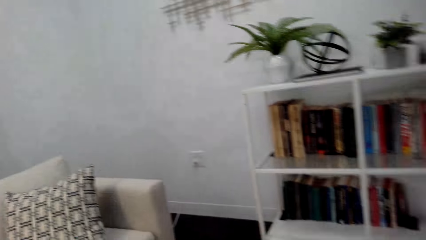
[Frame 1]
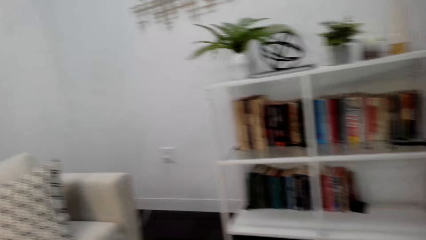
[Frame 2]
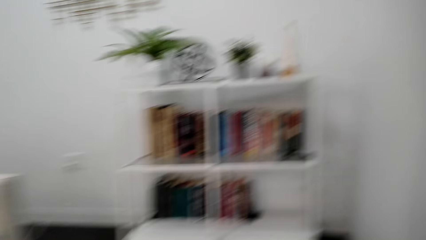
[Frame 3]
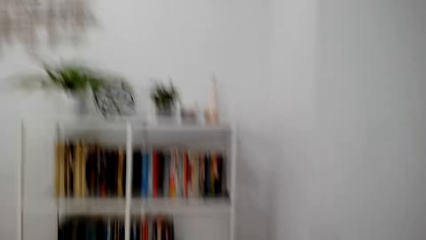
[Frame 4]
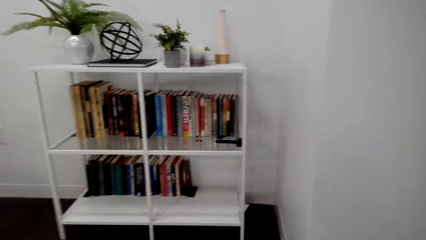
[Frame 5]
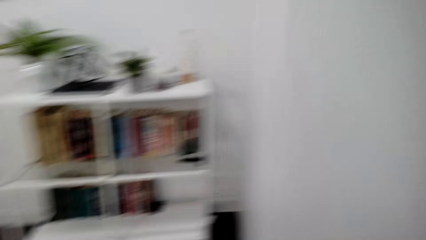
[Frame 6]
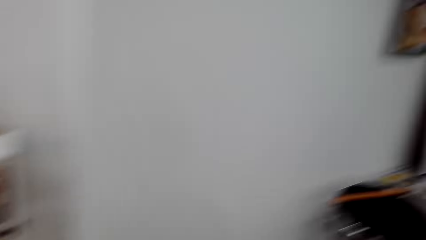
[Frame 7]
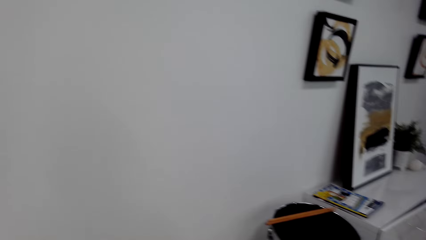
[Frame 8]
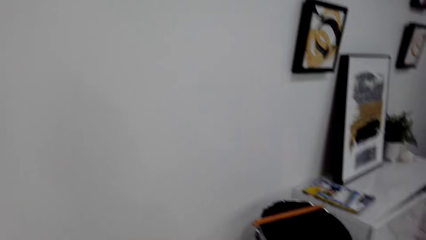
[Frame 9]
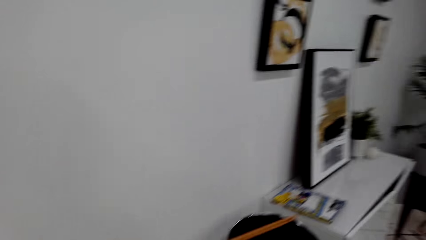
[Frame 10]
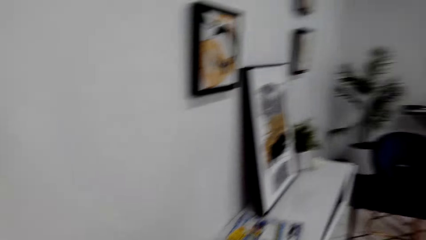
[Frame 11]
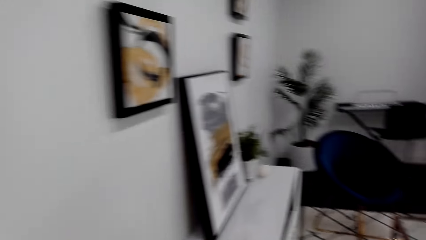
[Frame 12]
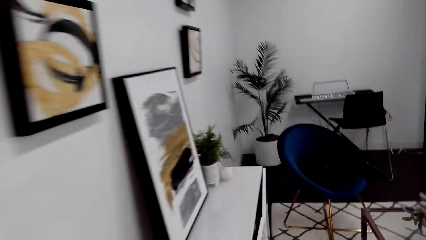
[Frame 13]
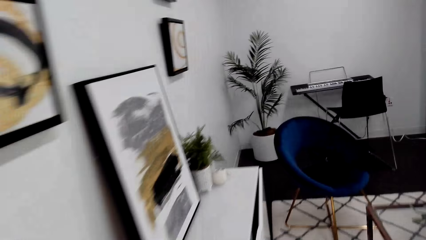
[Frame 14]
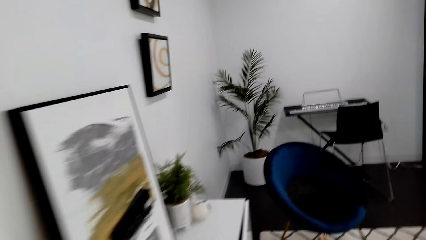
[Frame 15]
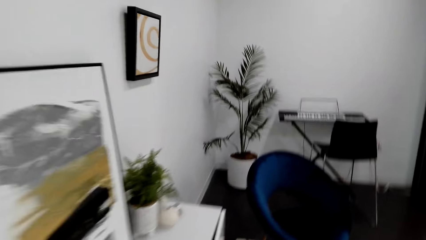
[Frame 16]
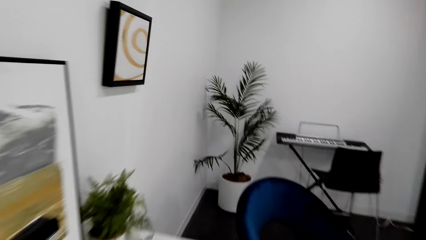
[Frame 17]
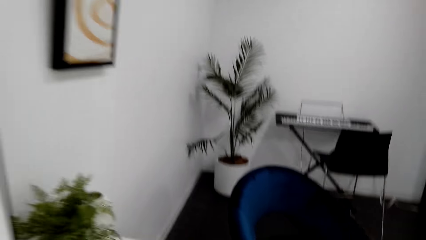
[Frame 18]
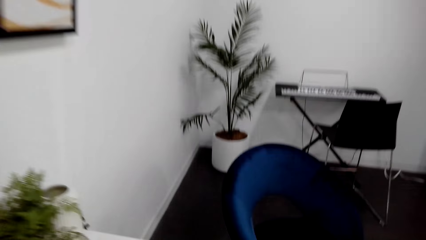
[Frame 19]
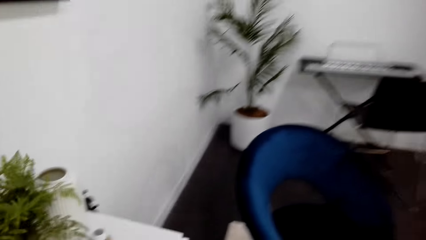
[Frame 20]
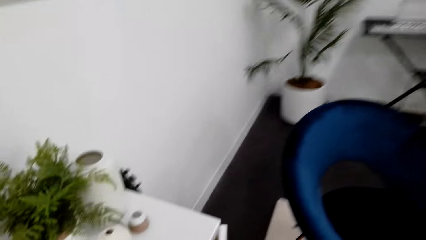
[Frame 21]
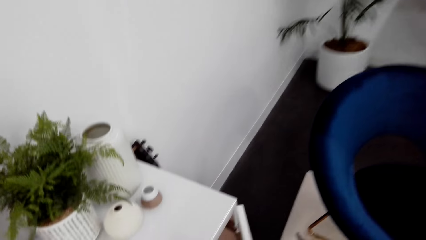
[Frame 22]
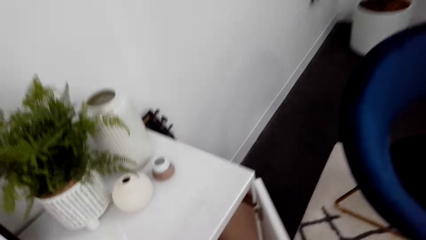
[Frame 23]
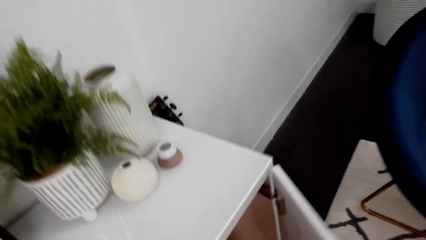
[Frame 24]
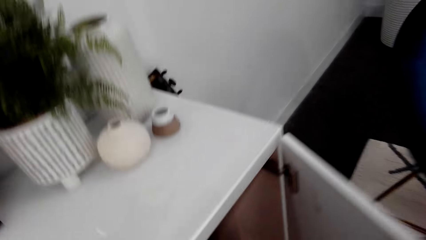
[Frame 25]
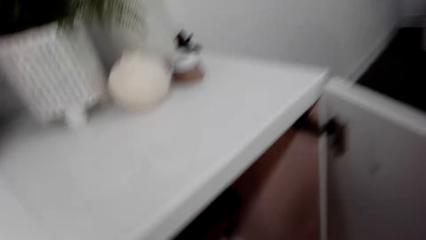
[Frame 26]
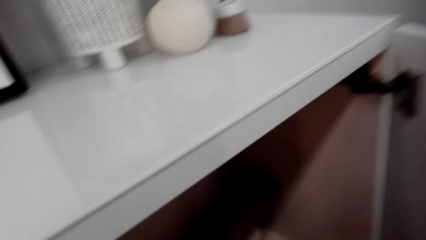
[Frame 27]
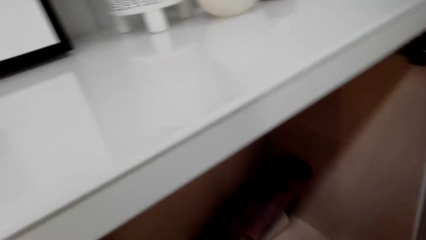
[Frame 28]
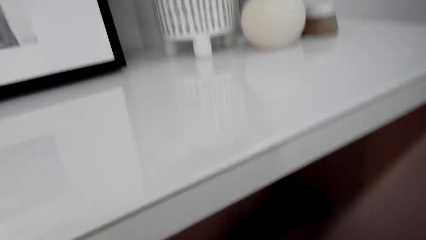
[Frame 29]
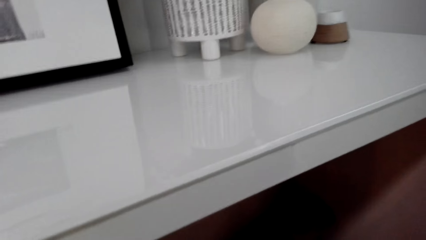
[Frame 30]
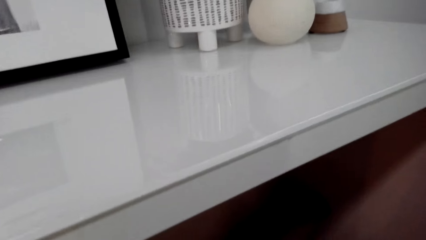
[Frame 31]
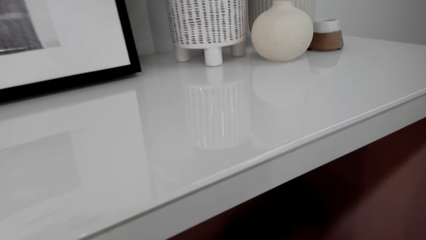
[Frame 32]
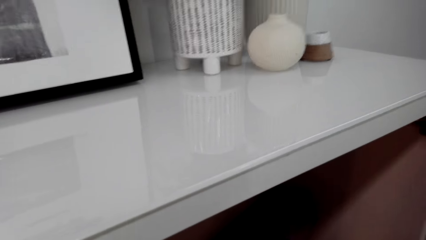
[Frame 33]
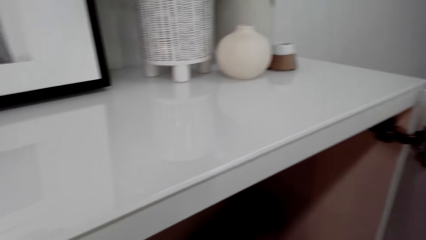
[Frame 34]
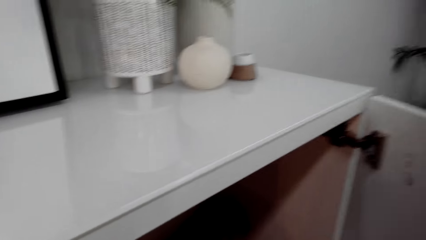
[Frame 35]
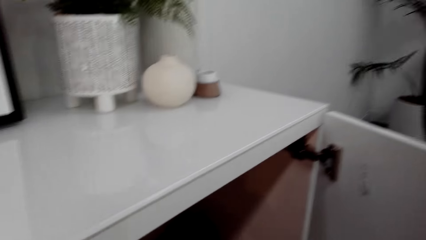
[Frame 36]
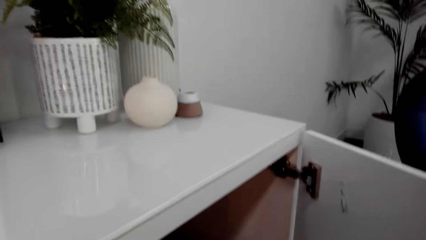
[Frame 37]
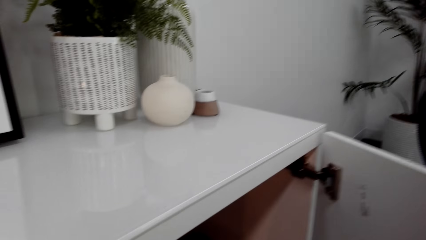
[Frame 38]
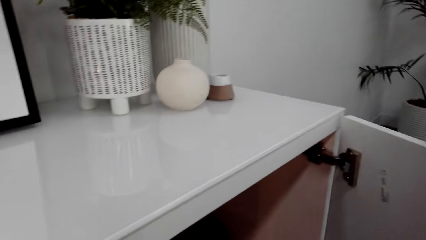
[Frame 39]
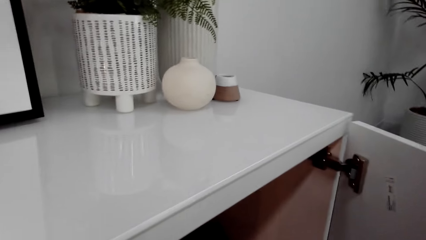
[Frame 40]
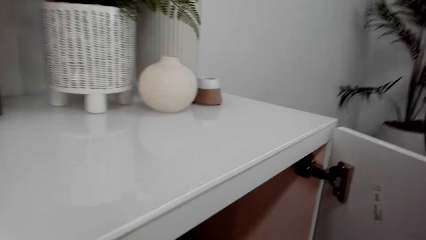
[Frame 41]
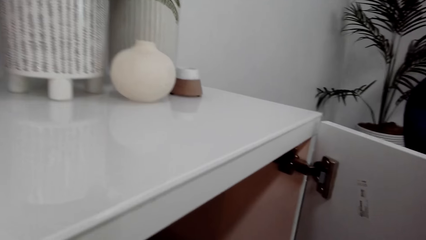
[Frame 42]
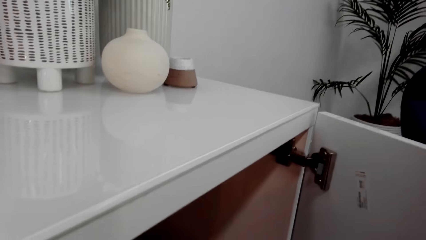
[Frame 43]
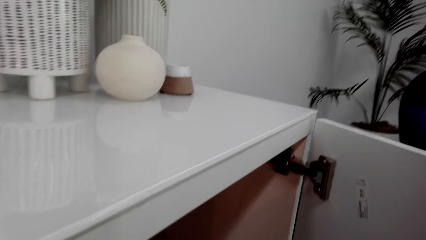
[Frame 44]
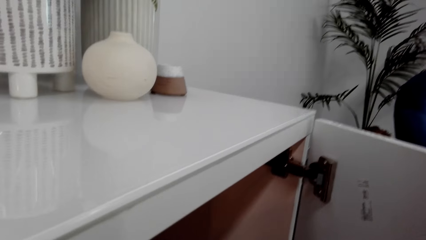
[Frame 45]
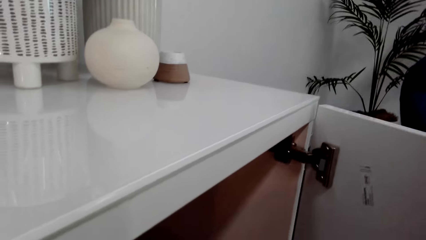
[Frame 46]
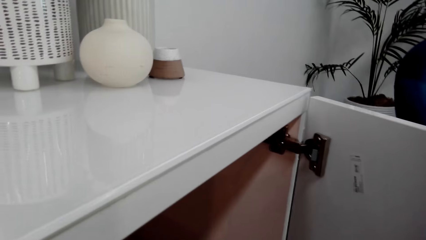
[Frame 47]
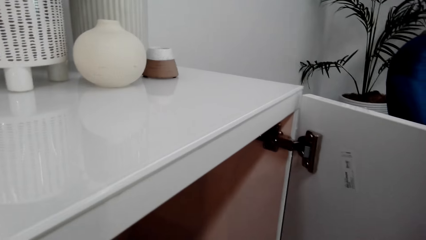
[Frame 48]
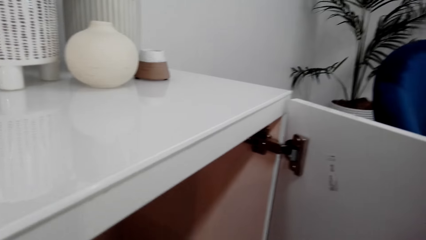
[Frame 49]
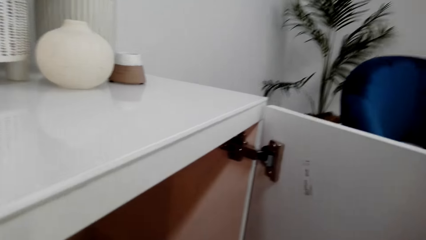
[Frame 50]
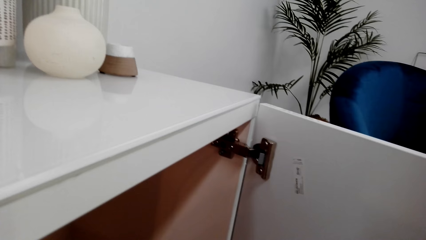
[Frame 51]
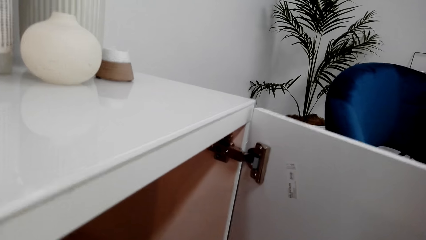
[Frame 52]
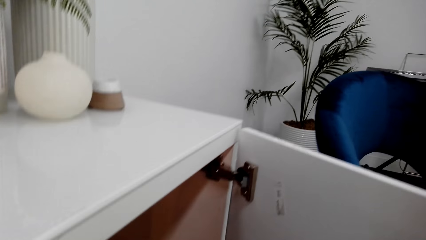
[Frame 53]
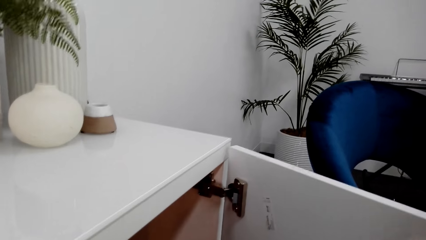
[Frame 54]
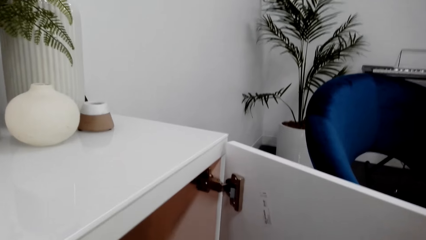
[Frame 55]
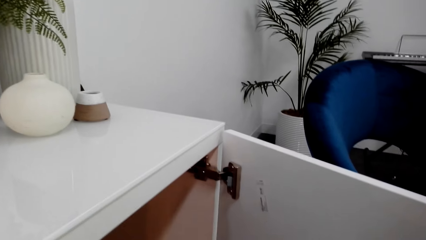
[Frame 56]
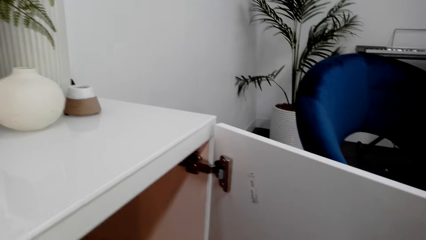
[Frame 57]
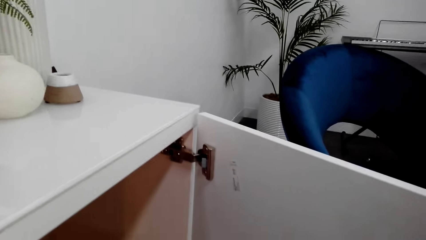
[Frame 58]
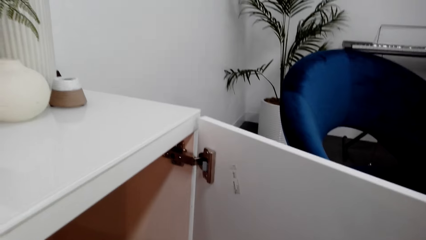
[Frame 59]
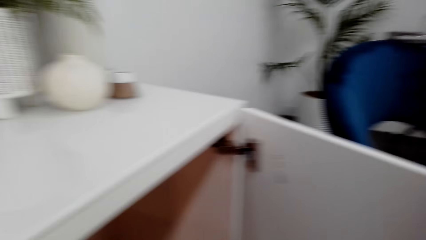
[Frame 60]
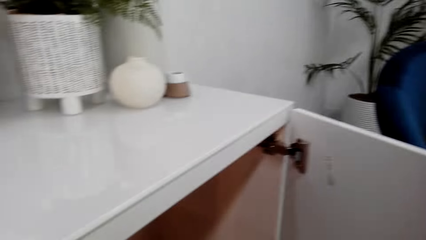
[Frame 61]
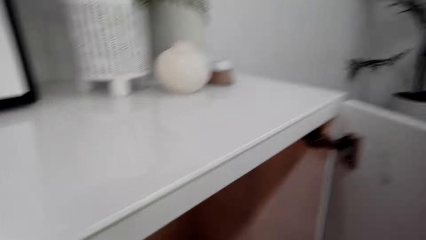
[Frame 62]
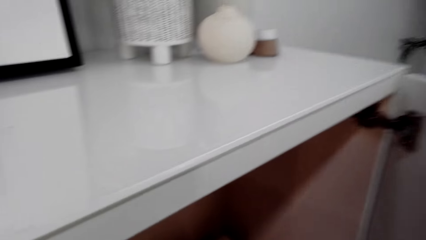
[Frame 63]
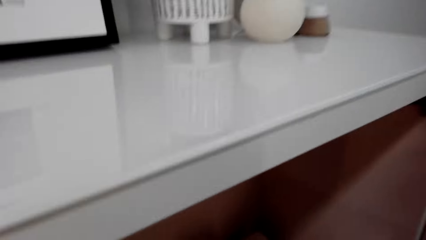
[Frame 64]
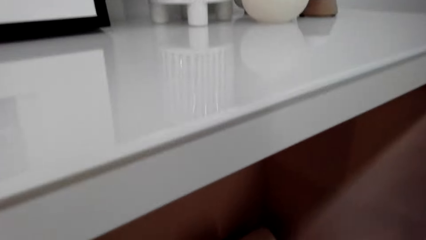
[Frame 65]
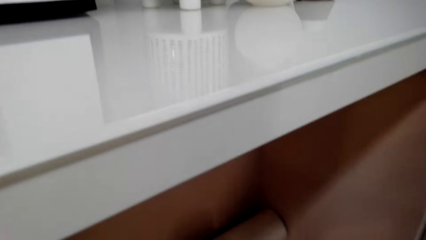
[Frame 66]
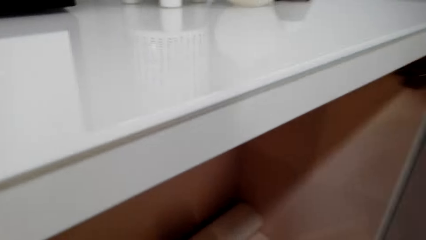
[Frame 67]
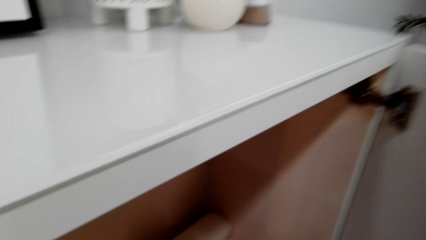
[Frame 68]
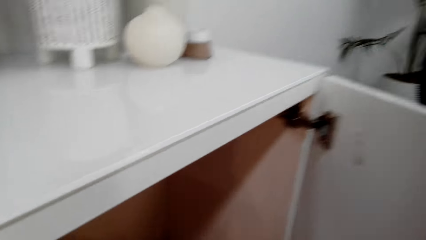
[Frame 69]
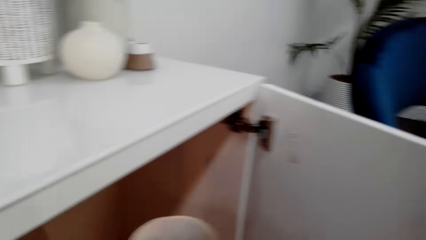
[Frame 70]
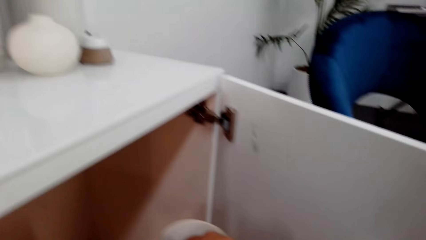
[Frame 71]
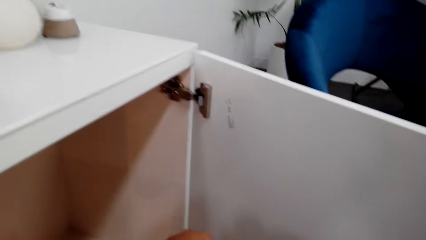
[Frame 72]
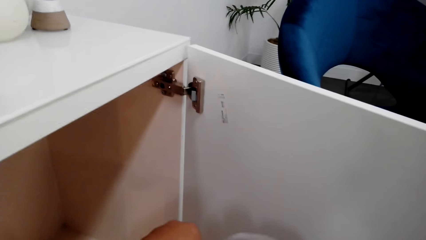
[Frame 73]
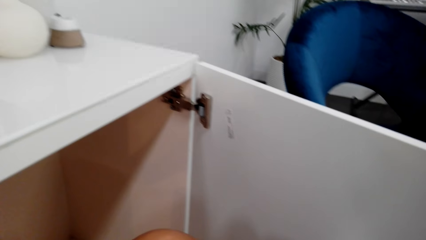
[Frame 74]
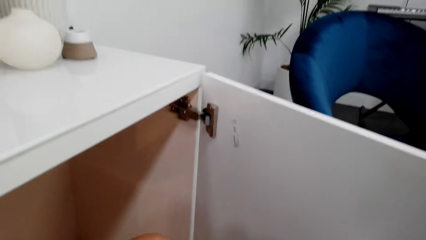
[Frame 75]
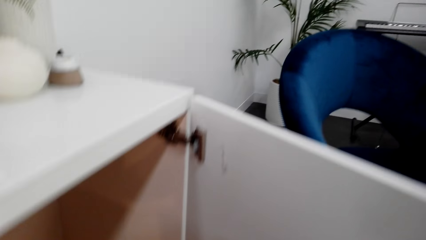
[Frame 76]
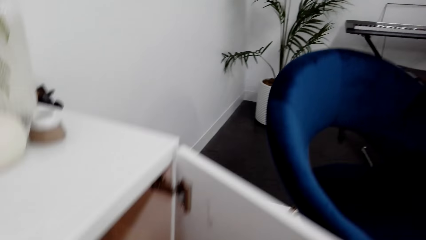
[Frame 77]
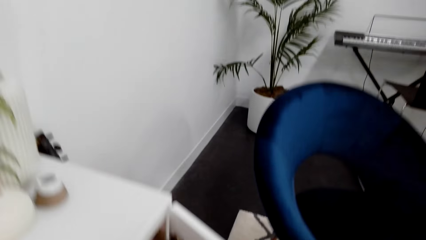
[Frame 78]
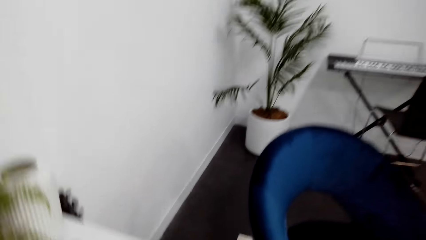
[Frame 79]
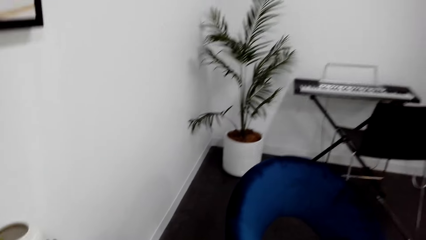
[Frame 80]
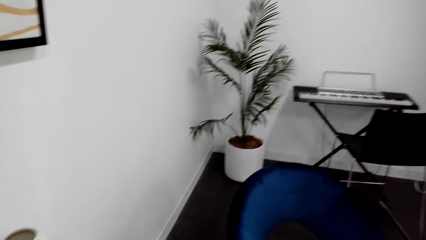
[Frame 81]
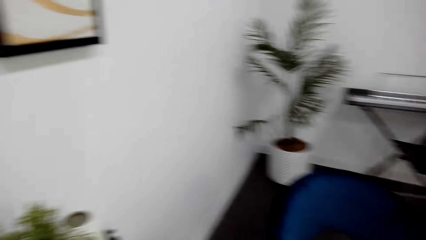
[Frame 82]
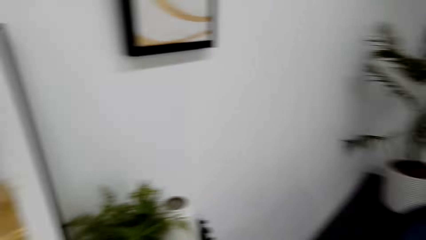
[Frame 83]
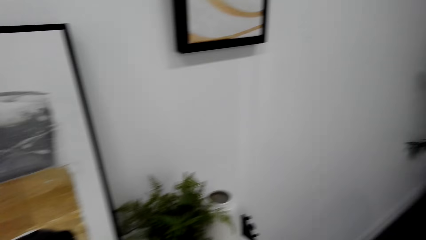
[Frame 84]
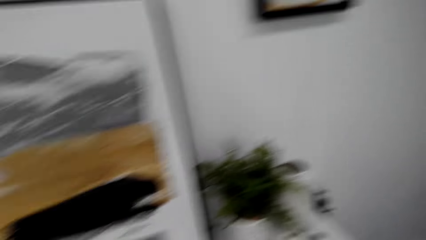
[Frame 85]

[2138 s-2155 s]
The camera wearer looks around. They walk around. They bend down. They pick another paper from the shelf. They turn around.
